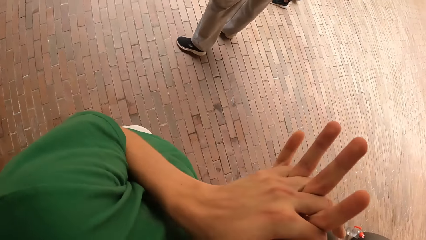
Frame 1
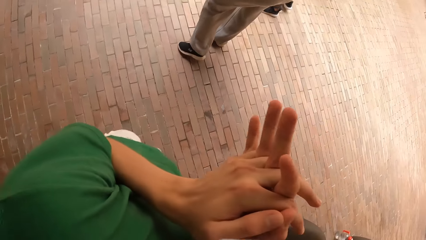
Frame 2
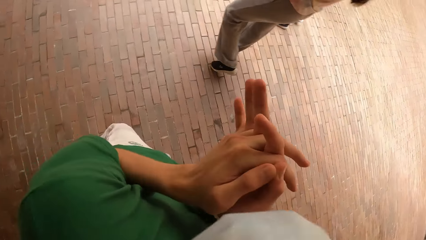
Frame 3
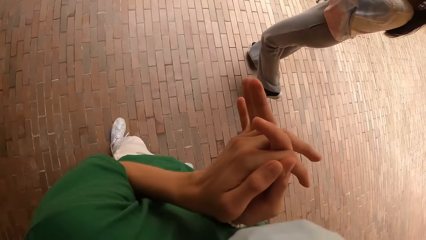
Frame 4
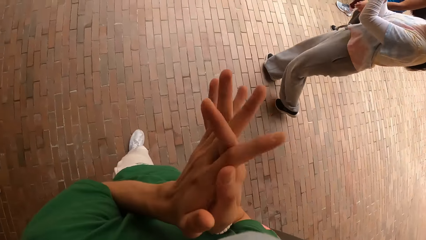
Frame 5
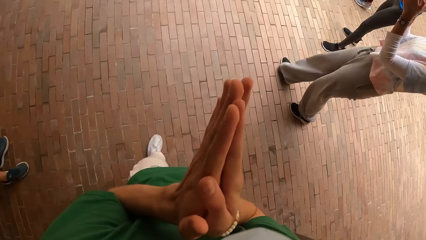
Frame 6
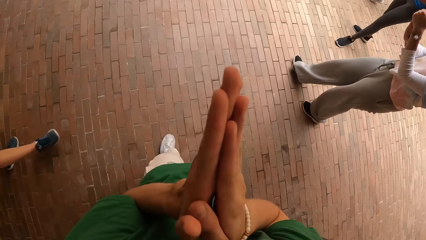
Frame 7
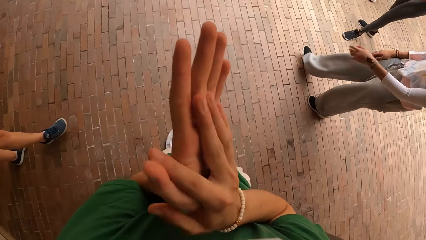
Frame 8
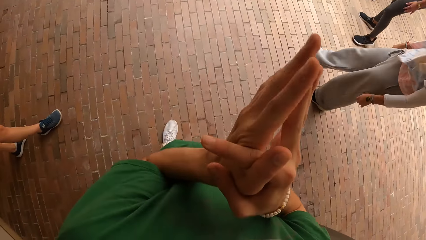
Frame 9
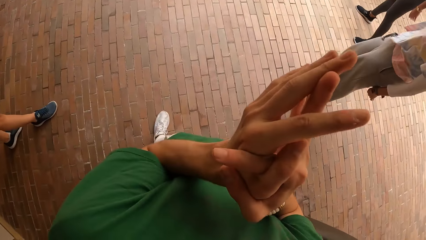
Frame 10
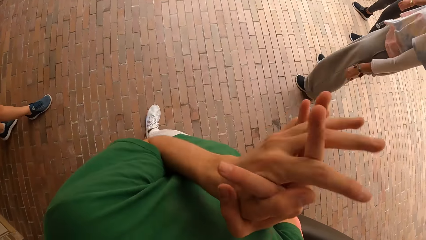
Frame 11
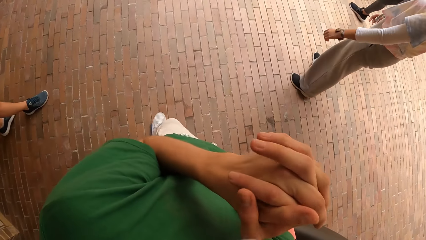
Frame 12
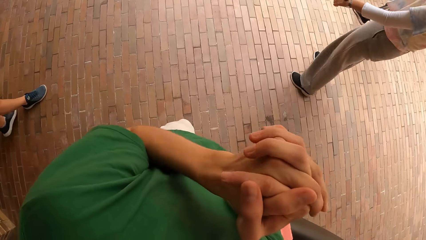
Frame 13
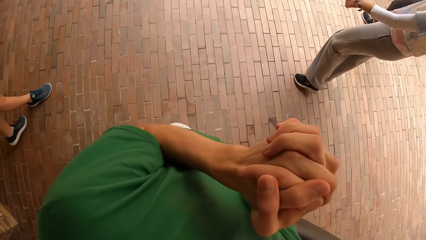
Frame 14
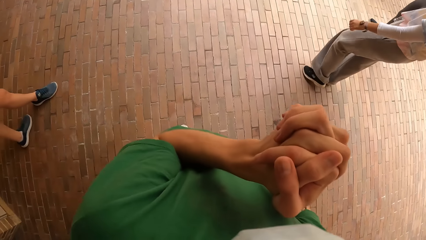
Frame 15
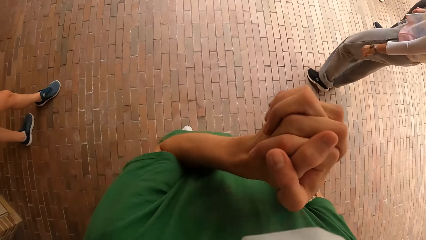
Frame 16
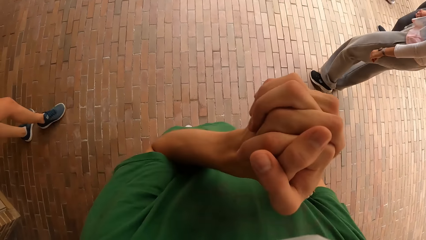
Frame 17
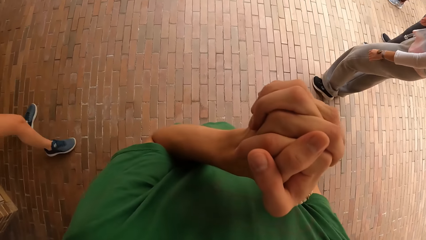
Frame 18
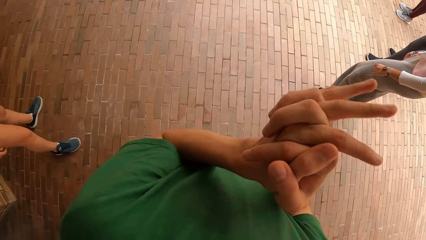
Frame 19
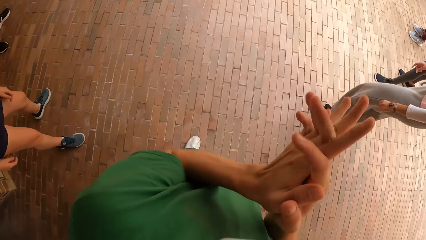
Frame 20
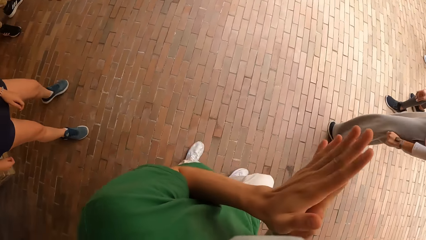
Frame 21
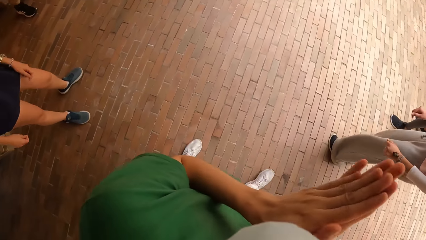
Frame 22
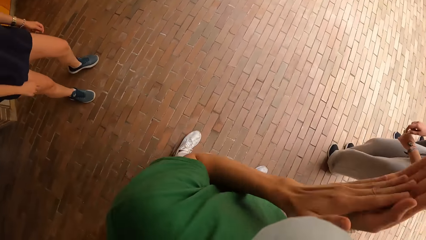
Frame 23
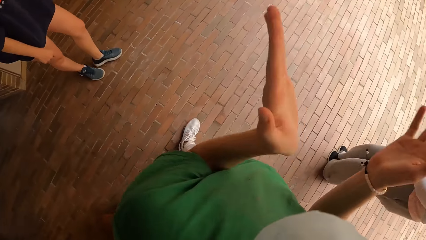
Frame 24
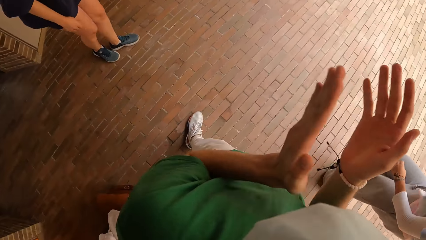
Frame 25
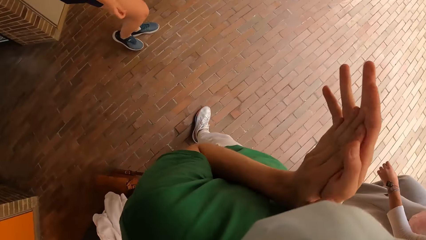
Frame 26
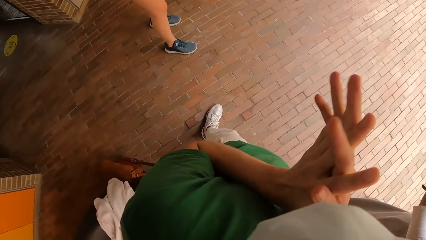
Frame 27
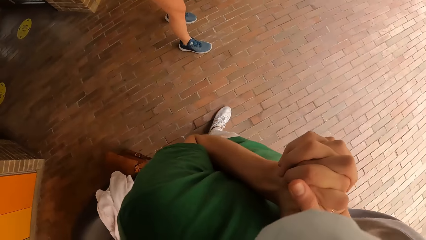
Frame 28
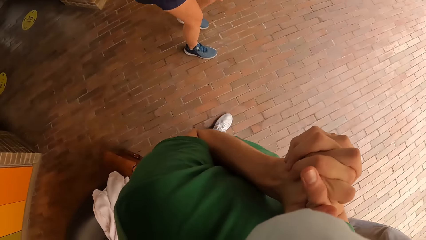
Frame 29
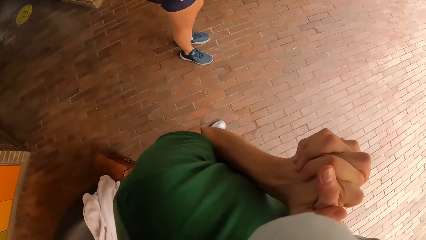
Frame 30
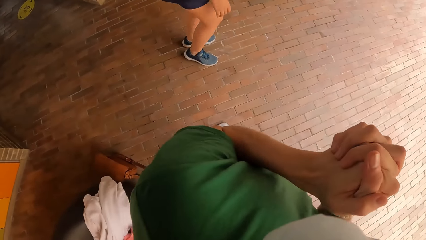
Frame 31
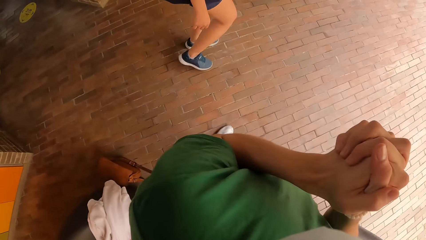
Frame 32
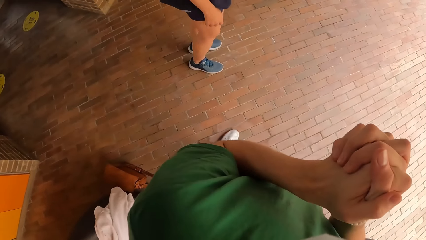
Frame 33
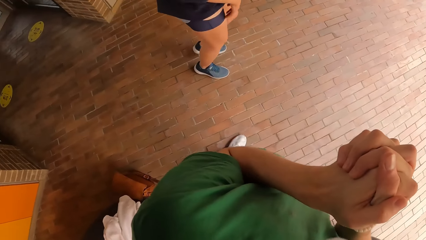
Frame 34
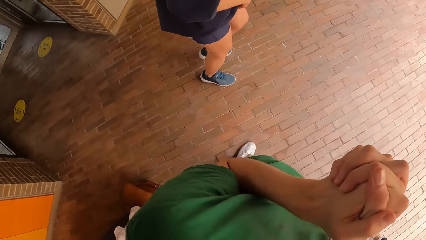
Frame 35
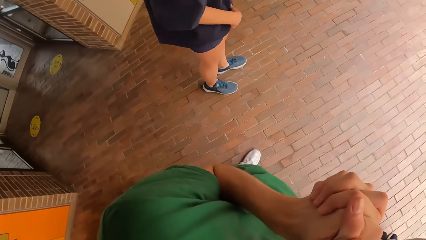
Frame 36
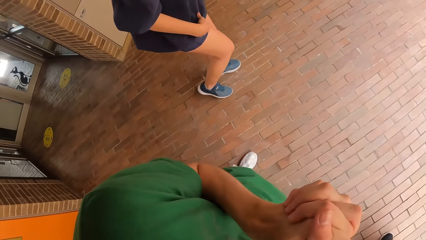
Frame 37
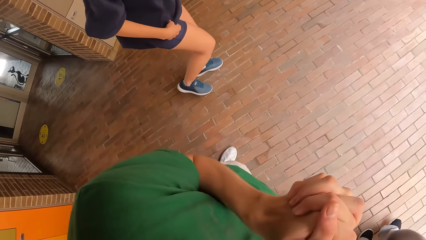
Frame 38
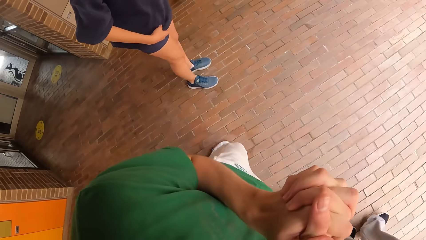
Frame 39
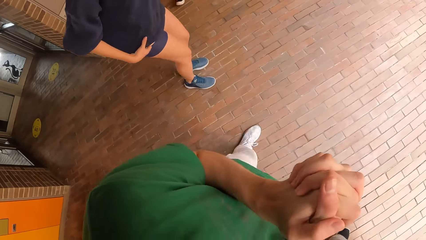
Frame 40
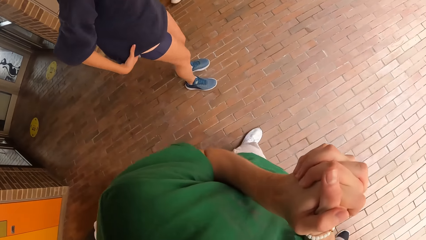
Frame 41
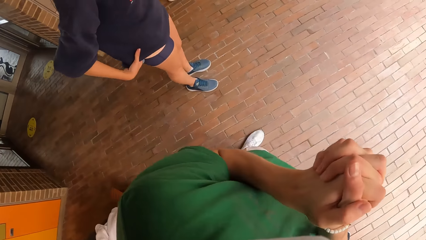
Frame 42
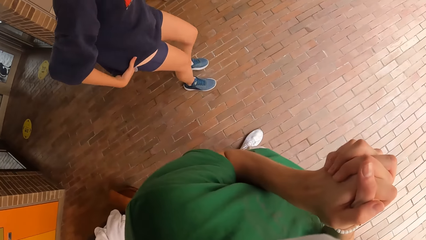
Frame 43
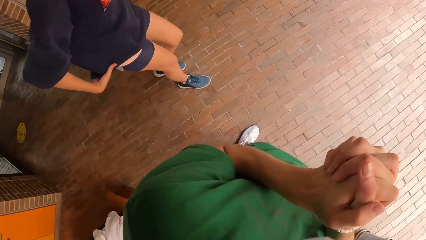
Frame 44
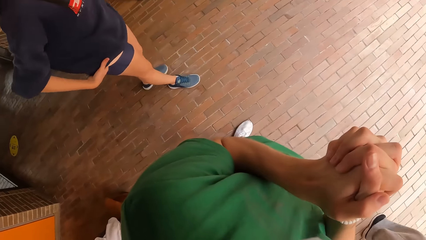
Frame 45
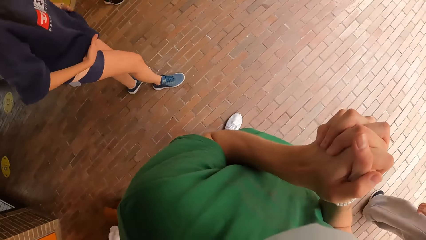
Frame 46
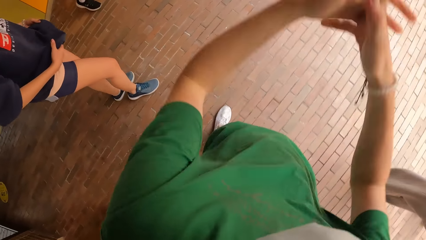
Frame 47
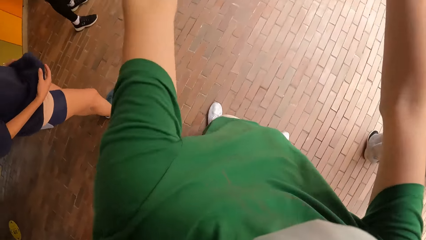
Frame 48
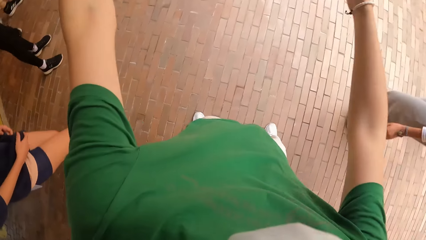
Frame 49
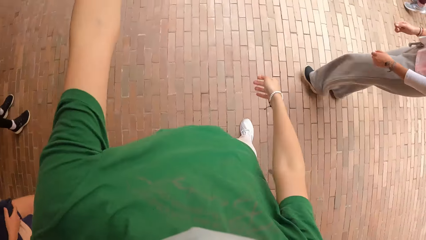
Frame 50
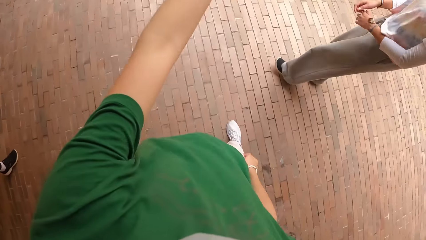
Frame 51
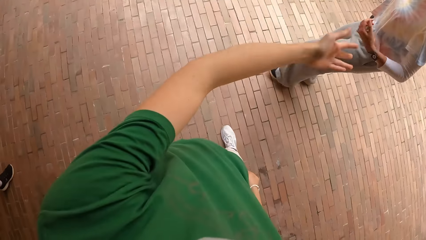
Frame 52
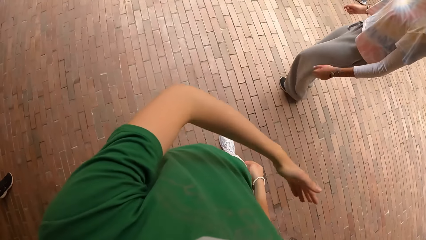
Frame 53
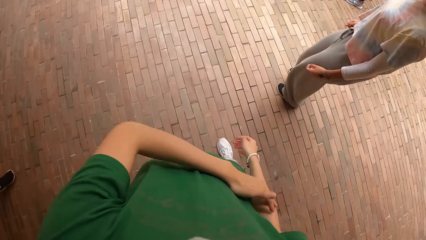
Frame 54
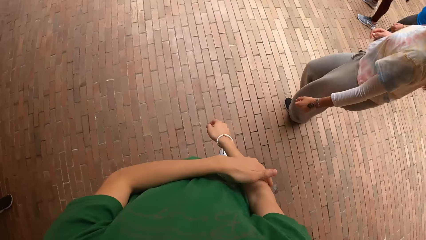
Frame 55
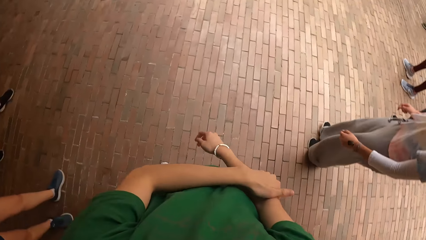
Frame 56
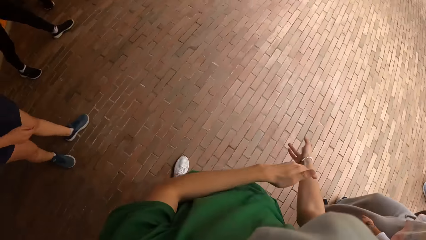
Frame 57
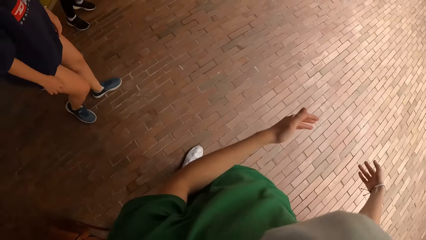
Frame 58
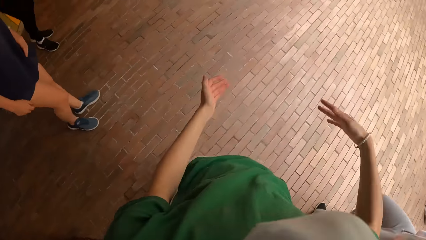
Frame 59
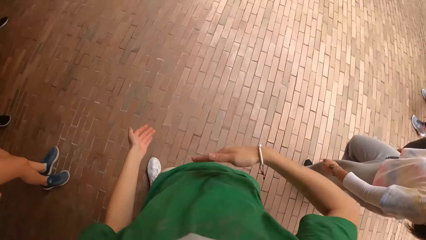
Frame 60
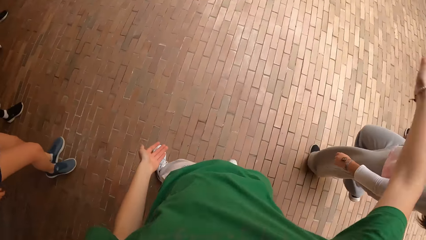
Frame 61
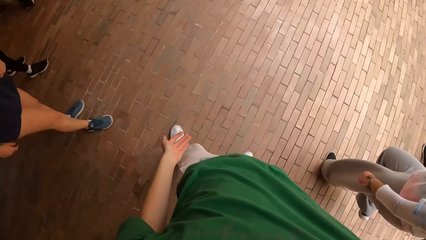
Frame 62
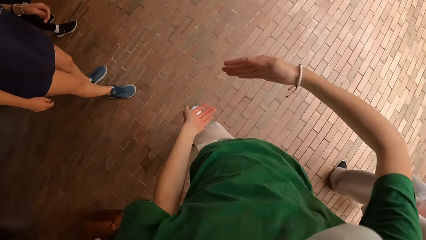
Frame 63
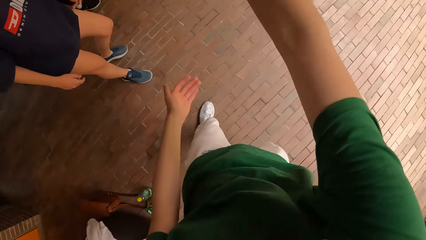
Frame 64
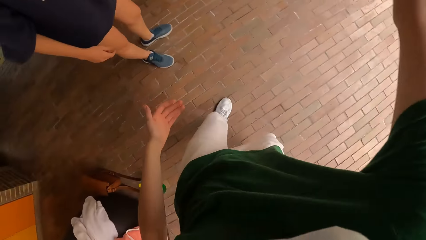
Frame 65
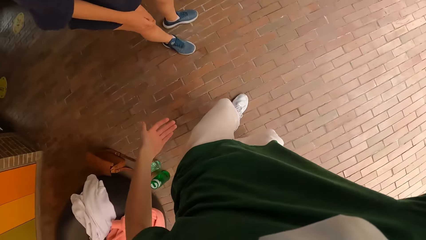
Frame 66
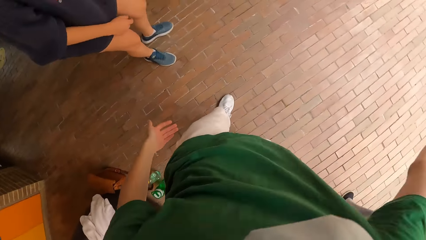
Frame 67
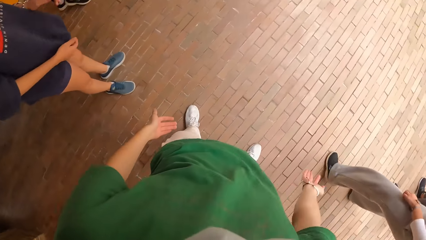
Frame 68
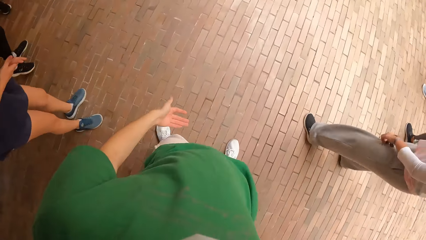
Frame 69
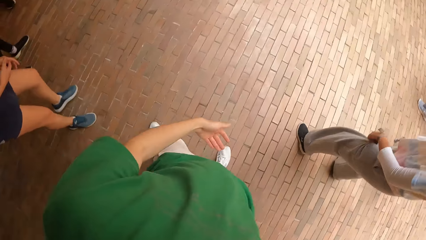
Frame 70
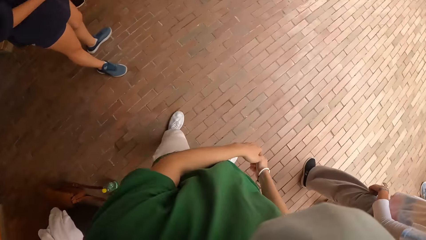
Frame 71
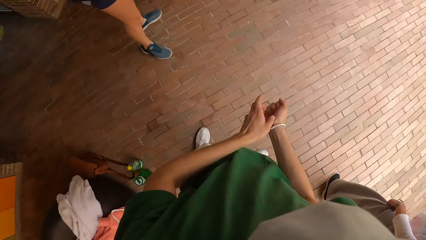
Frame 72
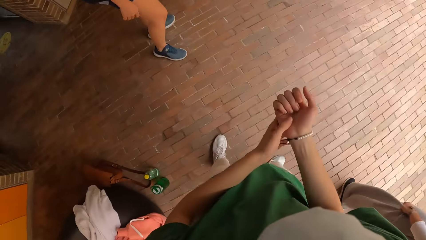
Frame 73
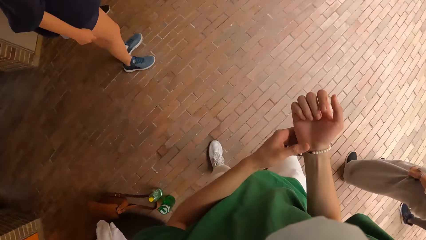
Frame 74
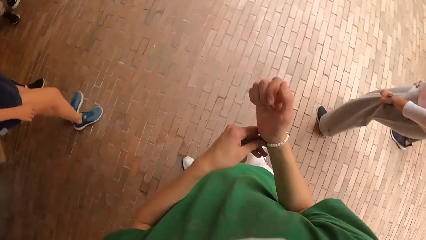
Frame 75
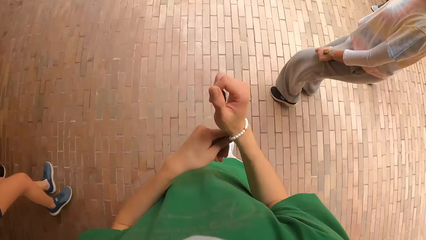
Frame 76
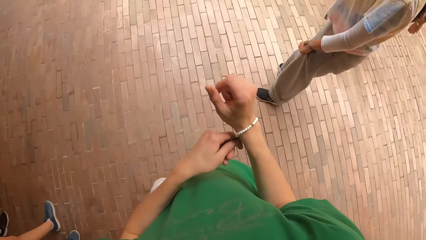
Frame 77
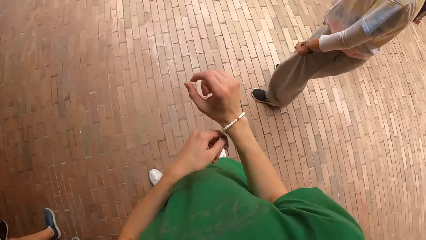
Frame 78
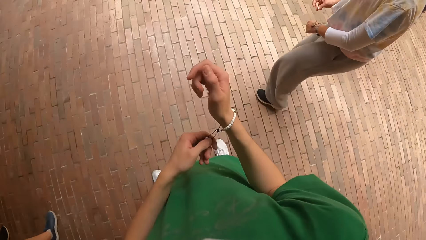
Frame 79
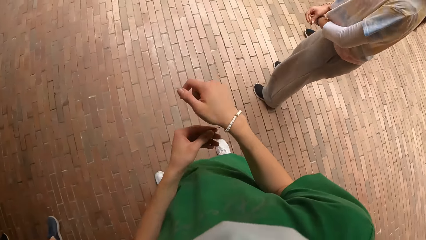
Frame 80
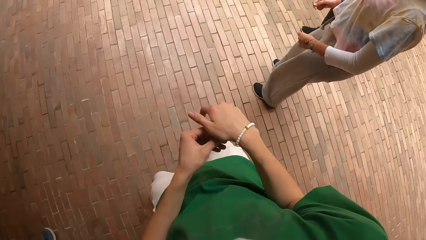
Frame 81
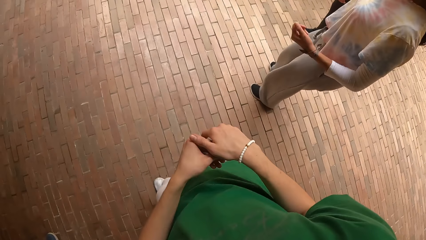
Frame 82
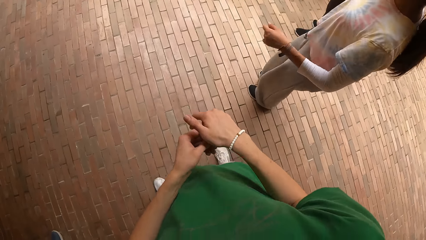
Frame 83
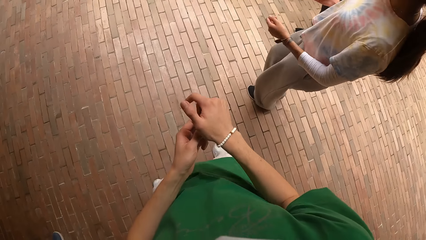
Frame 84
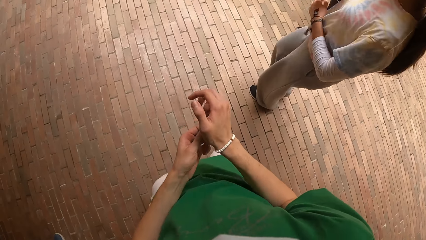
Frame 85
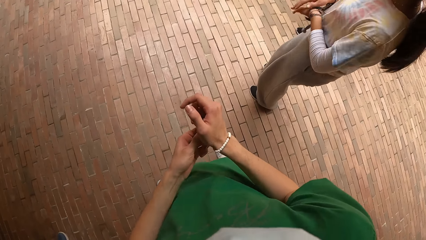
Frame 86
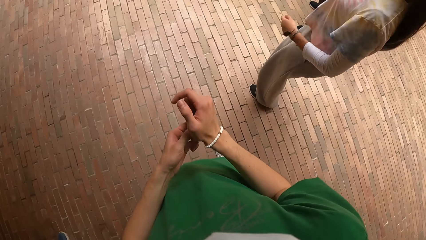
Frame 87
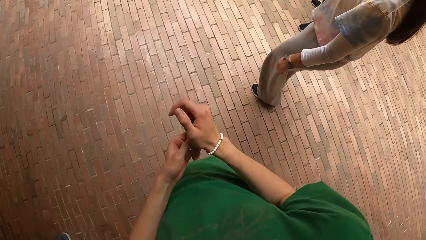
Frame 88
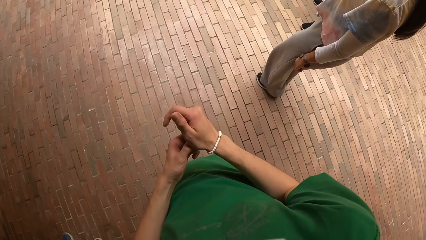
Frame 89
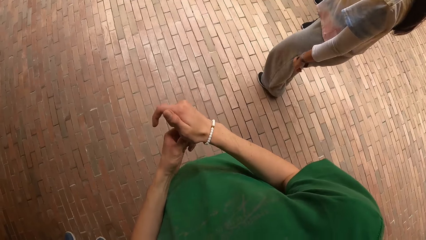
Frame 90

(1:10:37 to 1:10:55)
The camera wearer claps both hands together. He holds both hands together. The girl dances. The camera wearer converses with the group of people. Another girl dances. The camera wearer adjusts a bracelet on his right hand with his left hand.
